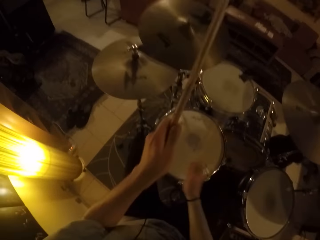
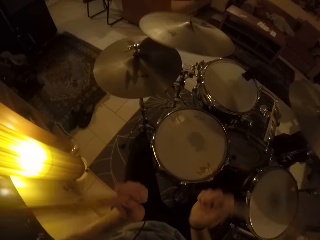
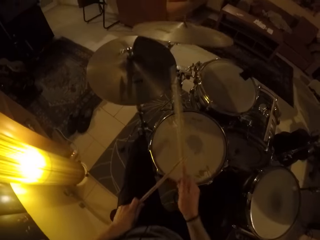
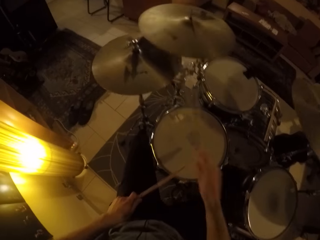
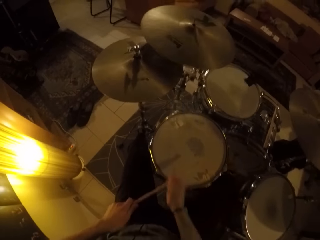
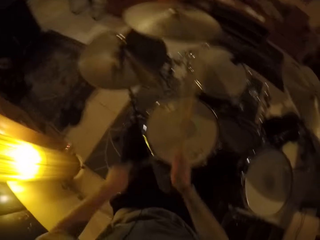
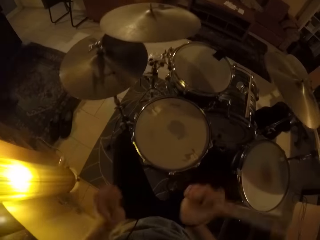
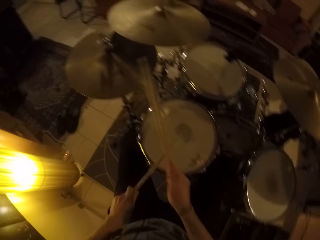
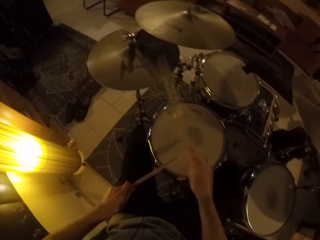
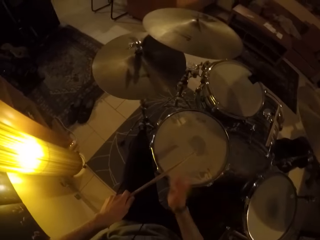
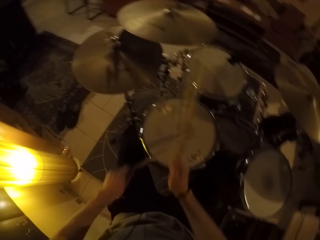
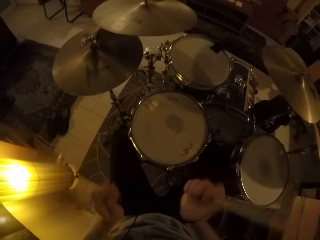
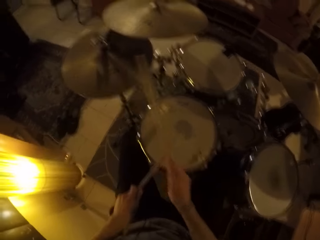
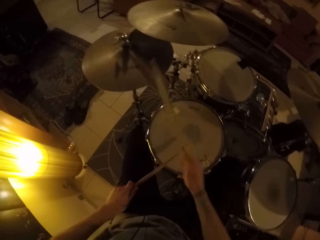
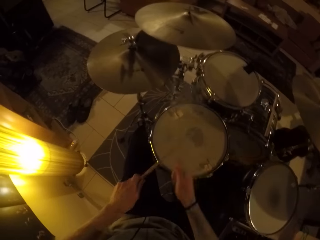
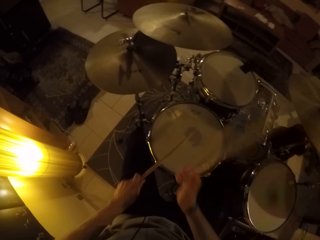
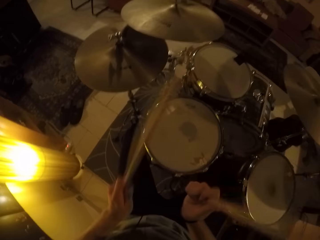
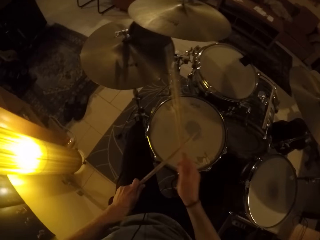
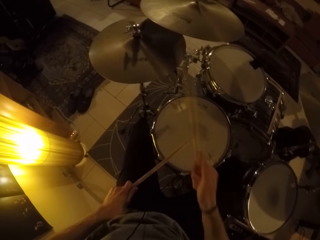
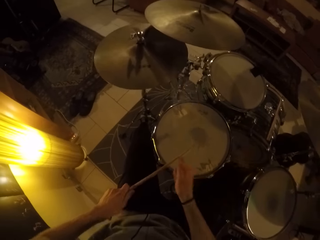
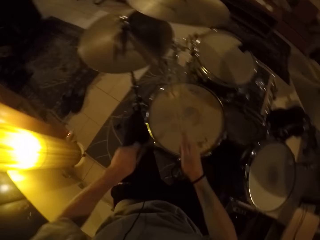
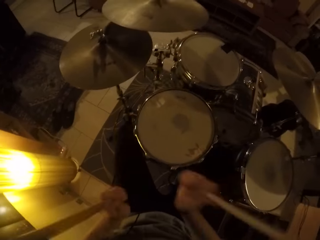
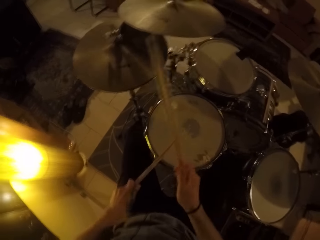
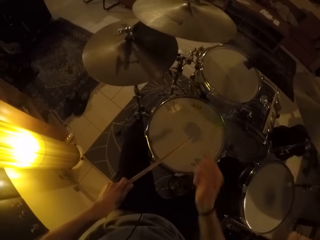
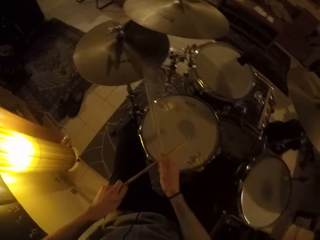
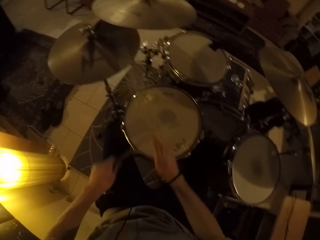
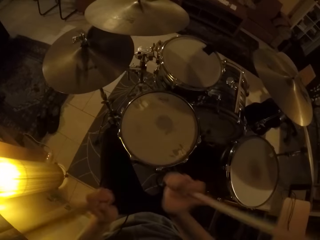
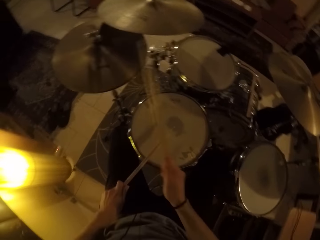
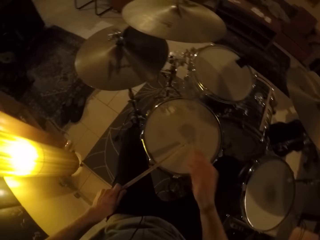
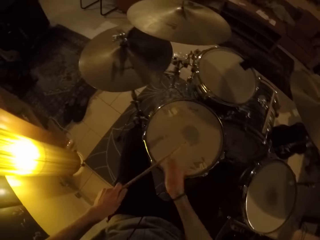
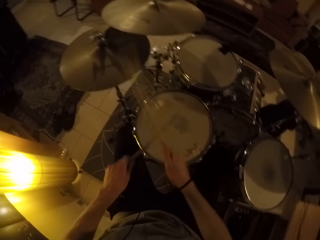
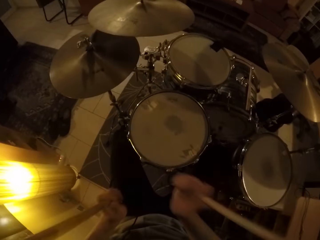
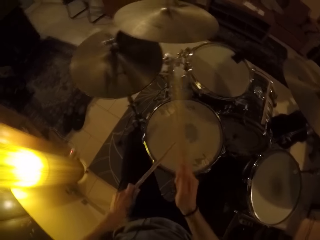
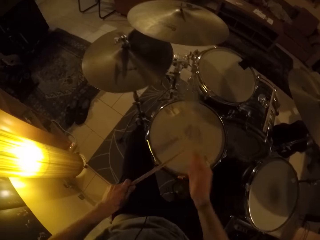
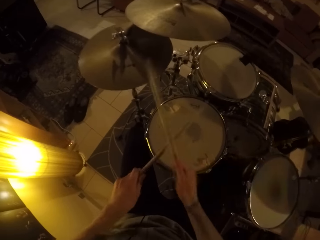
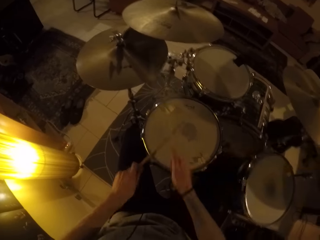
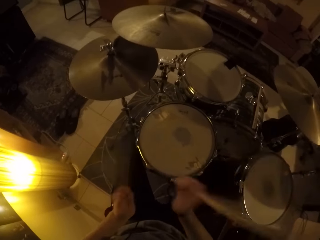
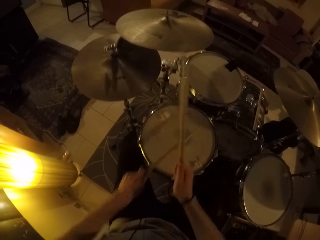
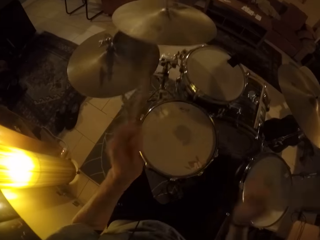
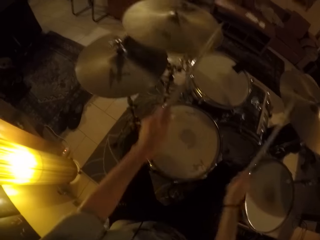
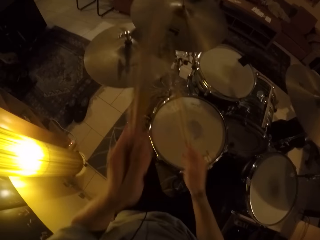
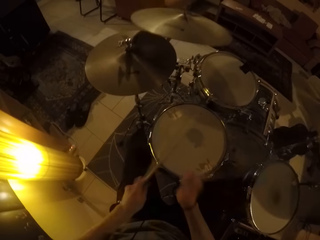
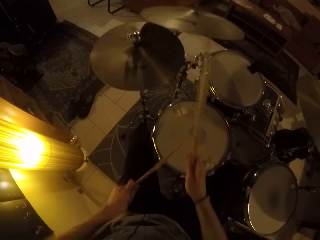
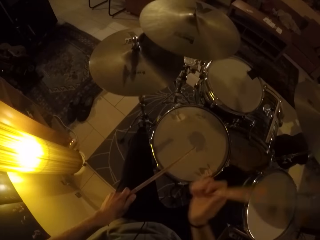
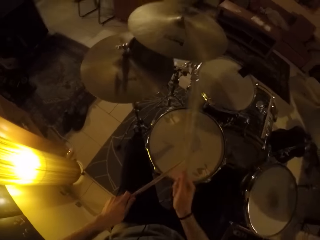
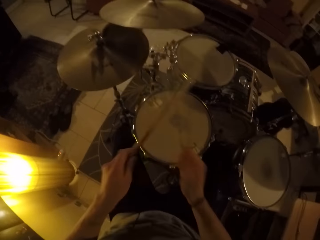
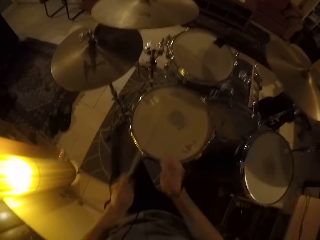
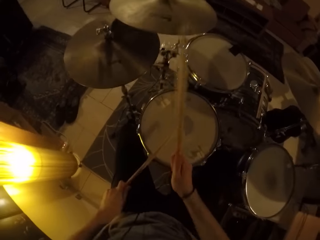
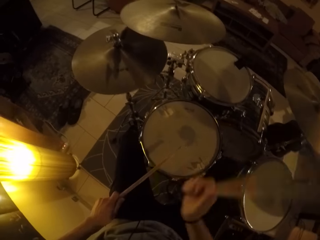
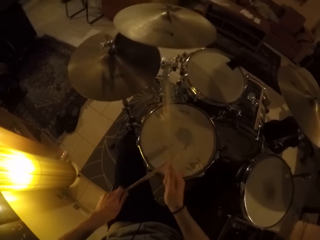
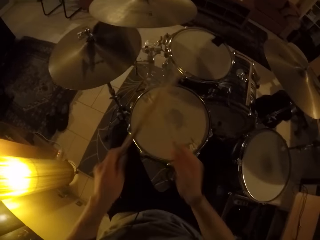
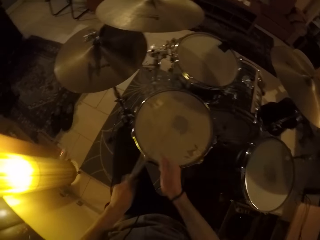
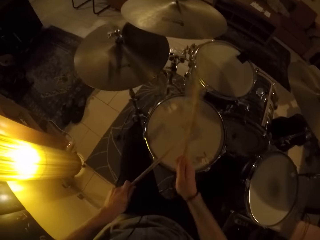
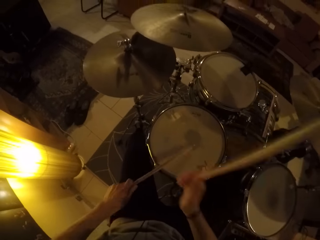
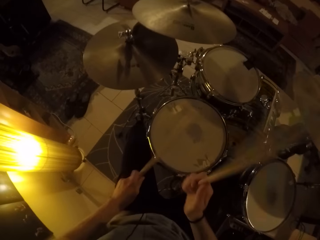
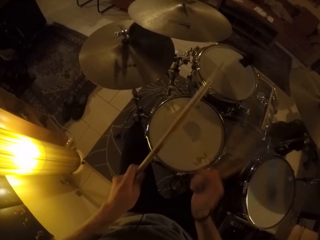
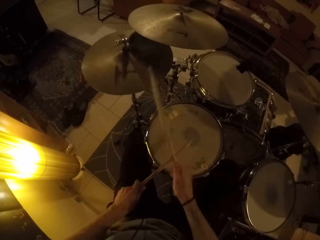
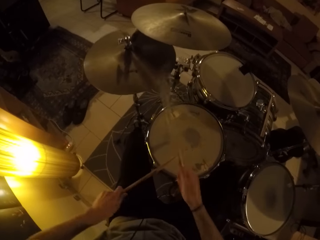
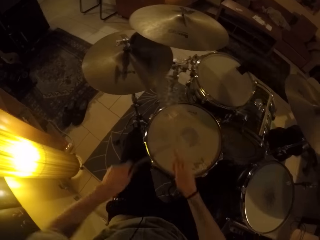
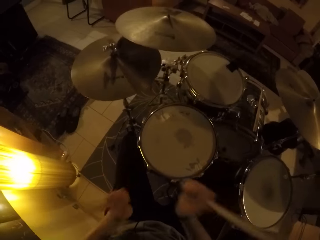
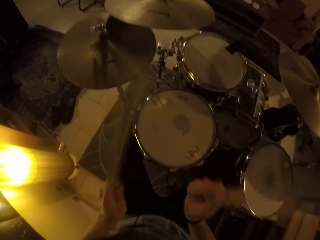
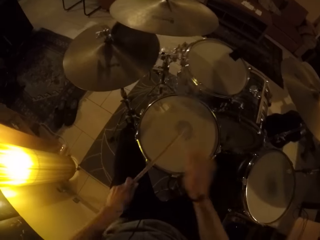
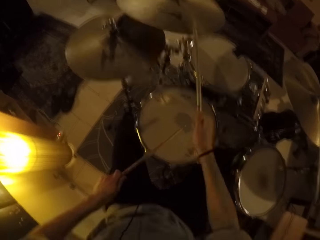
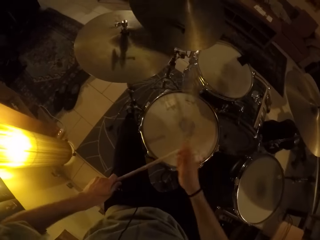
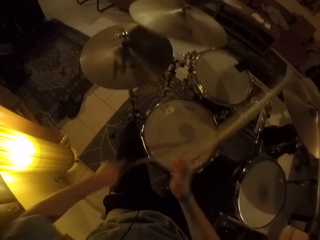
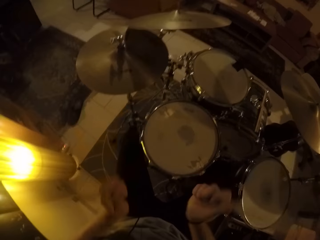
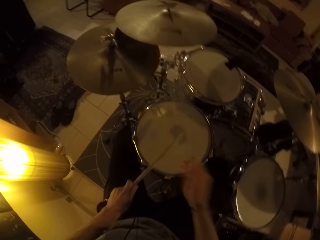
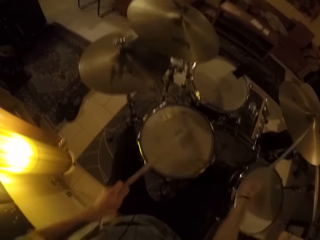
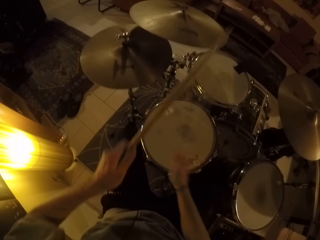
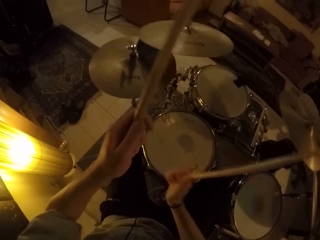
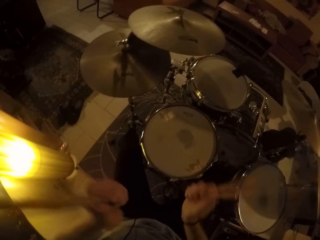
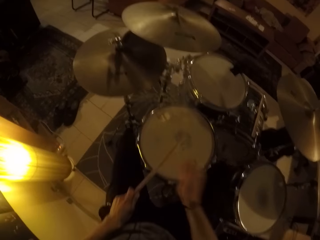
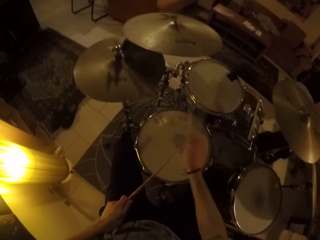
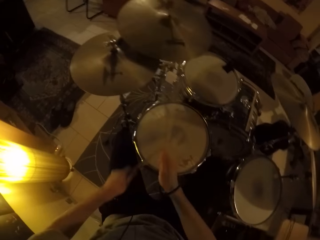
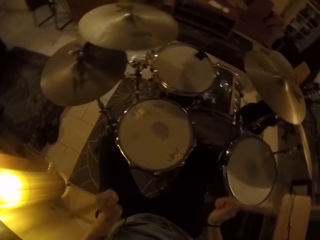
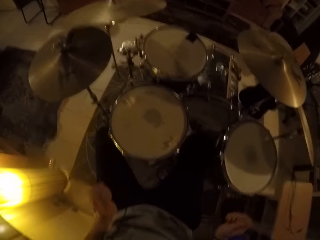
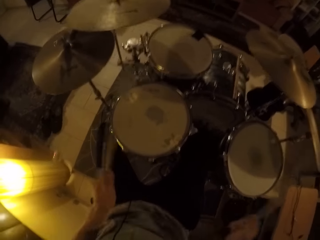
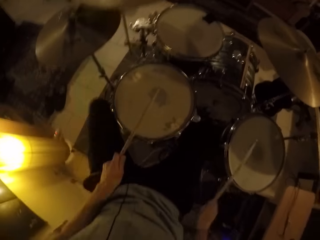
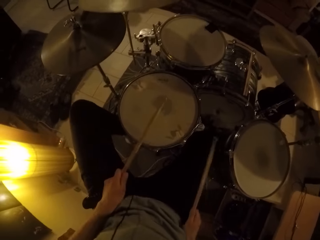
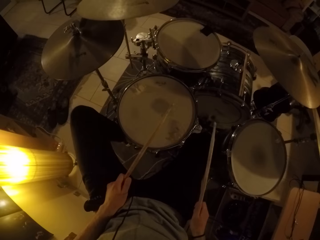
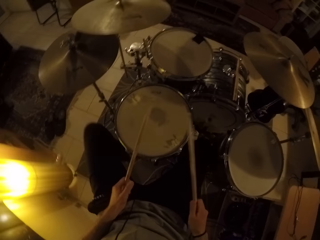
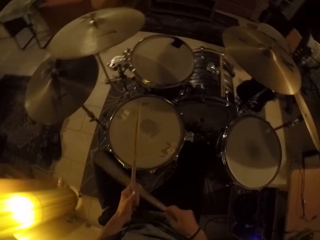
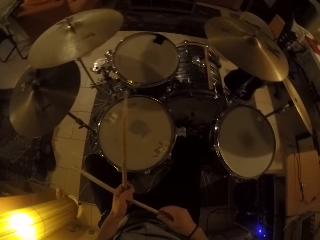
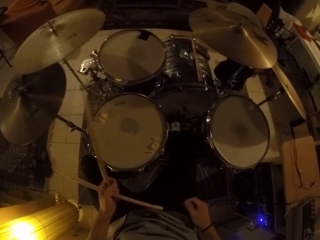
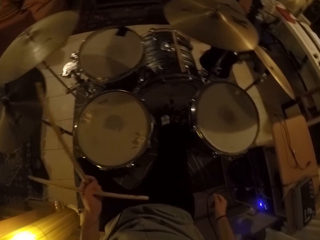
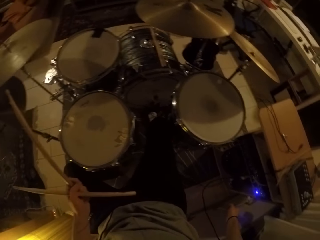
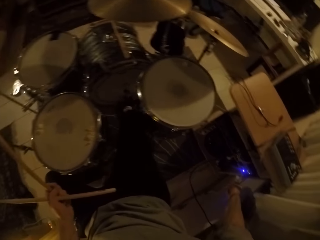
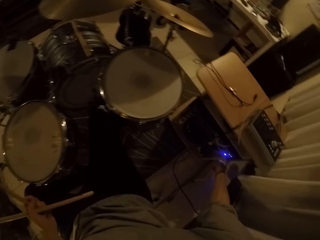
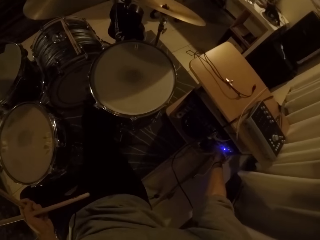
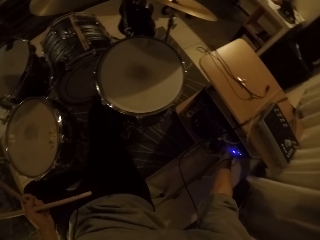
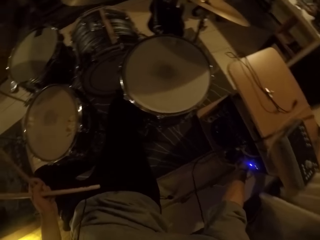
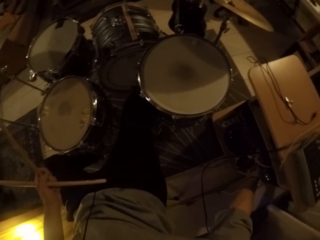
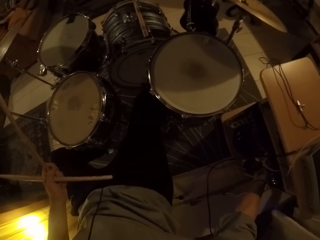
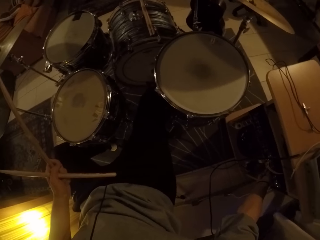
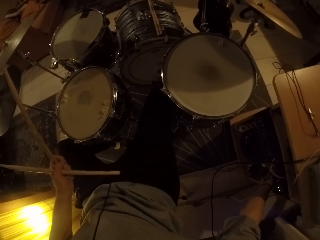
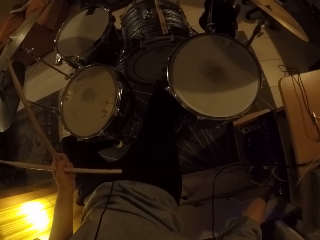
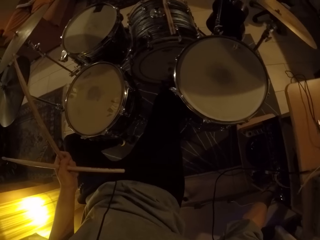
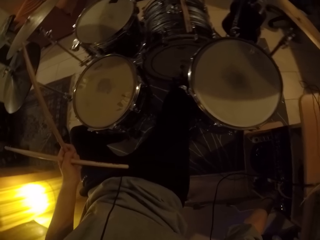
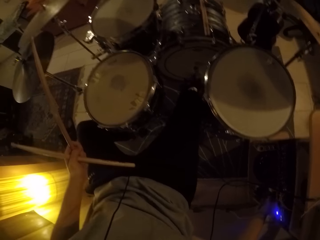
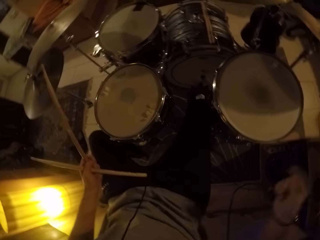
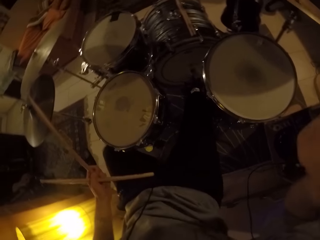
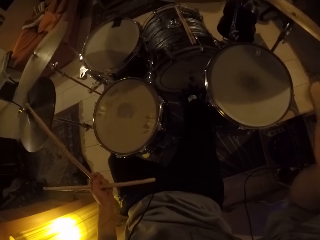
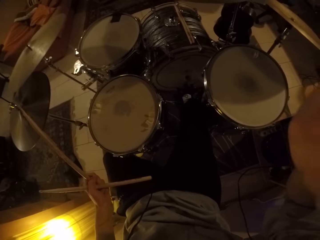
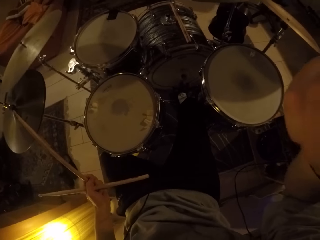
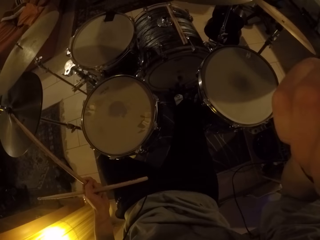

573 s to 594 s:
The camera wearer plays the left crash cymbal with the drum stick in his left hand. He plays the snare drum with the drum stick in his left hand. He plays the hi hat cymbal with the drum stick in his right hand. He plays the left crash cymbal with the drum stick in his left hand. He plays the snare drum with the drum stick in his left hand. He plays the hi hat cymbal with the drum stick in his right hand. He plays the left crash cymbal with the drum stick in his right hand. He plays the hi hat cymbal with the drum stick in his right hand. He plays the snare drum with the drum stick in his left hand. He plays the right crash cymbal with the drum stick in his right hand. He plays the hi hat cymbal with the drum stick in his right hand. He plays the snare drum with the drum stick in his left hand. He plays the left crash cymbal with the drum stick in his right hand. He plays the hi hat cymbal with the drum stick in his right hand. He plays the floor tom drum with the drum stick in his right hand. He plays the hi hat cymbal with his left leg. He passes the drum stick from his right hand to his left hand. He holds the drum stick with his left hand. He switches off the recorder or speaker with his right hand. He lifts his right hand up.
